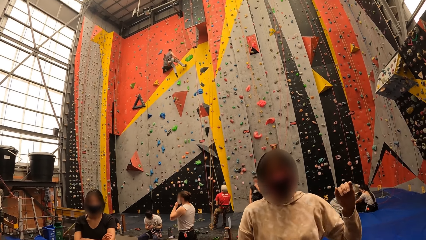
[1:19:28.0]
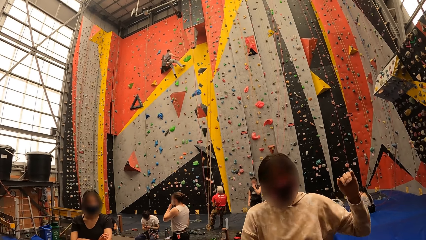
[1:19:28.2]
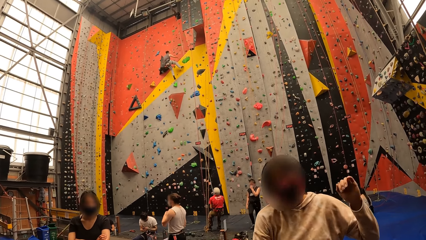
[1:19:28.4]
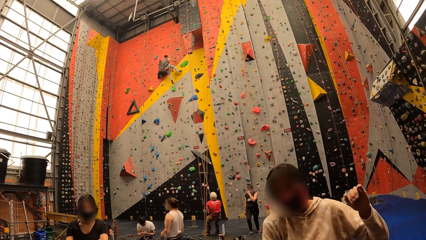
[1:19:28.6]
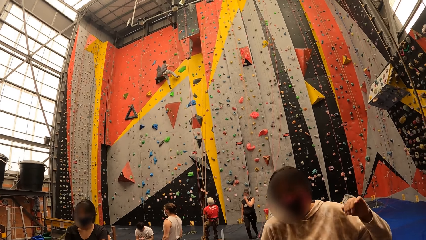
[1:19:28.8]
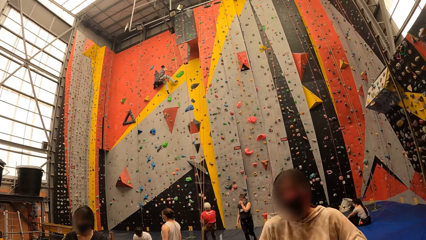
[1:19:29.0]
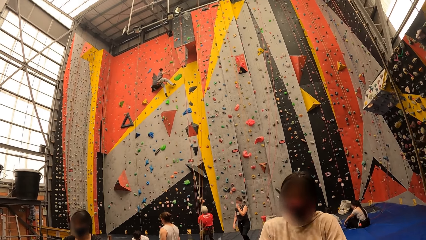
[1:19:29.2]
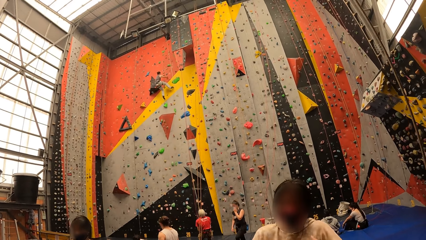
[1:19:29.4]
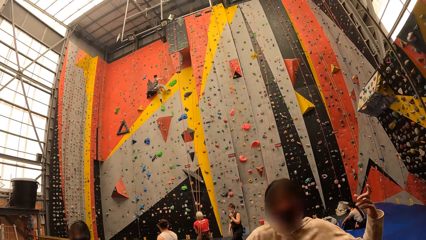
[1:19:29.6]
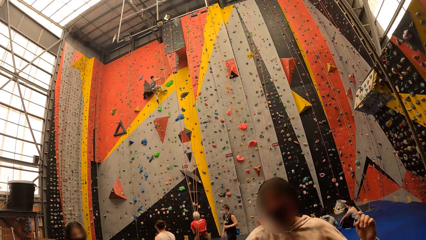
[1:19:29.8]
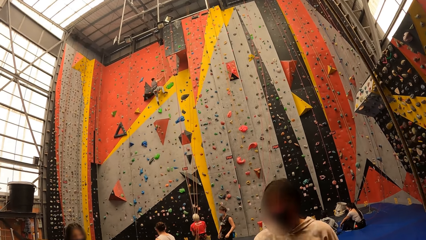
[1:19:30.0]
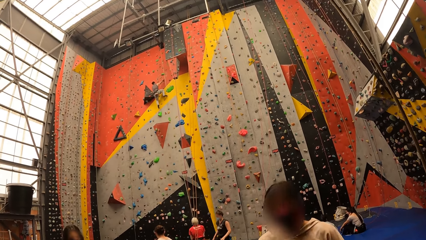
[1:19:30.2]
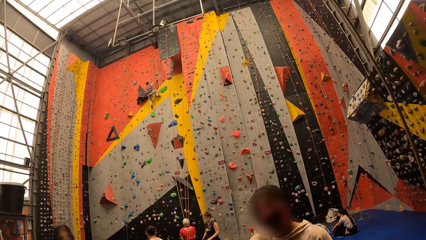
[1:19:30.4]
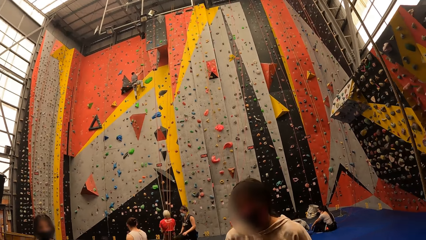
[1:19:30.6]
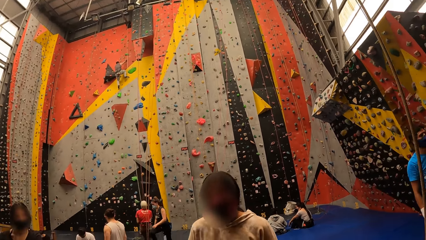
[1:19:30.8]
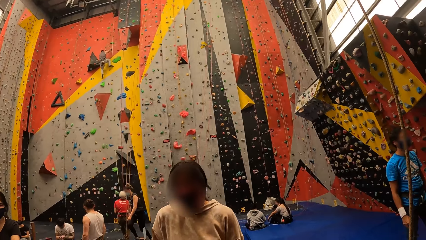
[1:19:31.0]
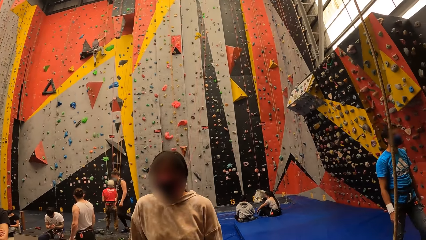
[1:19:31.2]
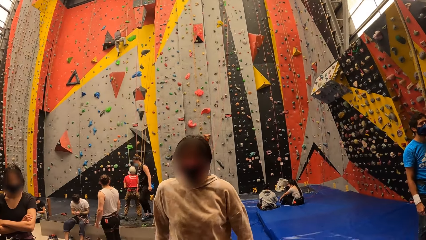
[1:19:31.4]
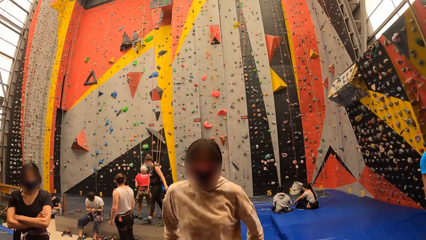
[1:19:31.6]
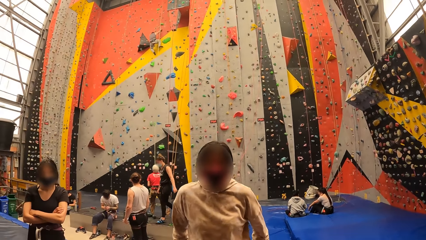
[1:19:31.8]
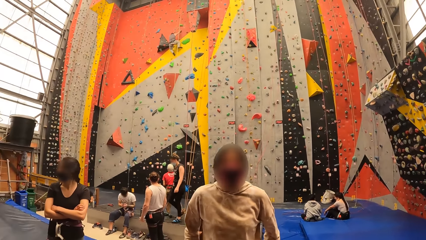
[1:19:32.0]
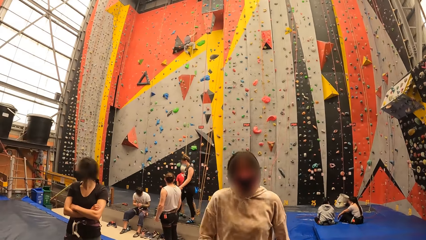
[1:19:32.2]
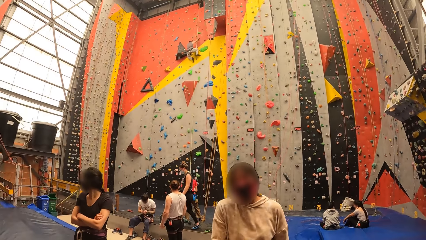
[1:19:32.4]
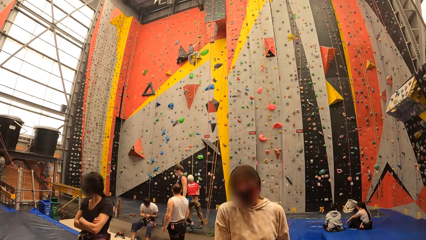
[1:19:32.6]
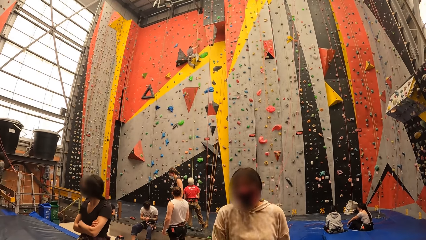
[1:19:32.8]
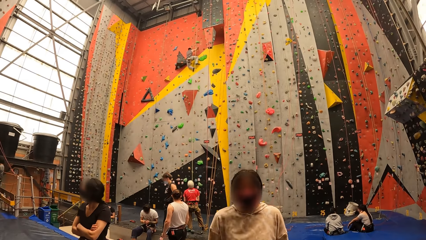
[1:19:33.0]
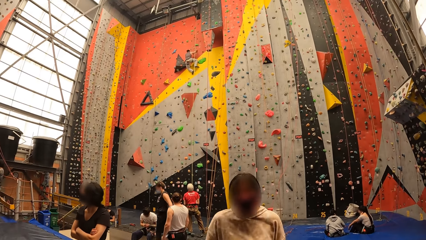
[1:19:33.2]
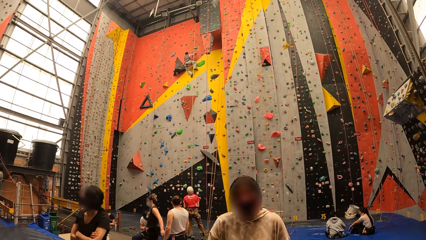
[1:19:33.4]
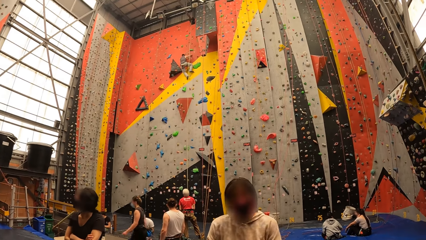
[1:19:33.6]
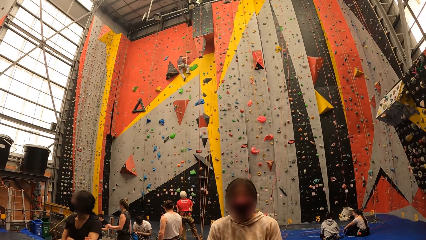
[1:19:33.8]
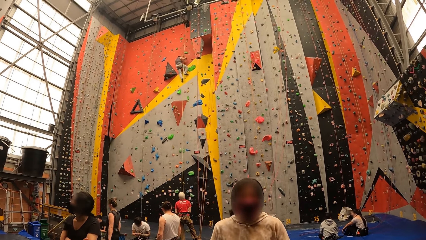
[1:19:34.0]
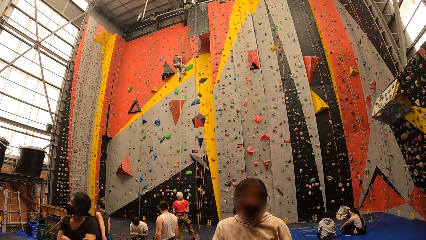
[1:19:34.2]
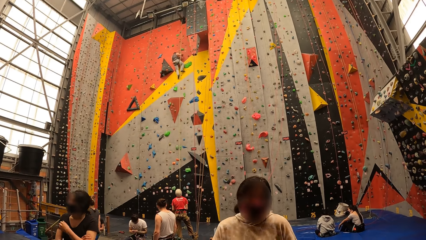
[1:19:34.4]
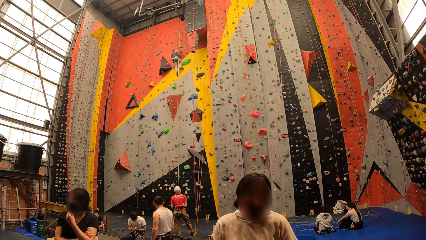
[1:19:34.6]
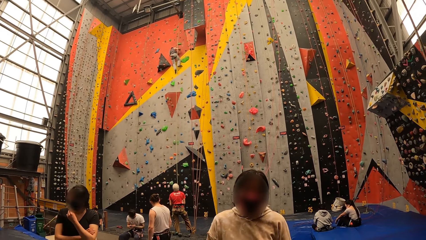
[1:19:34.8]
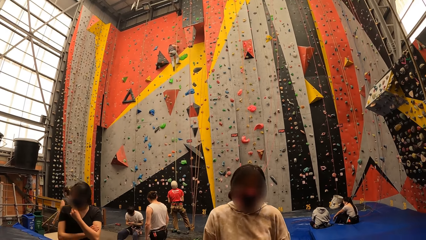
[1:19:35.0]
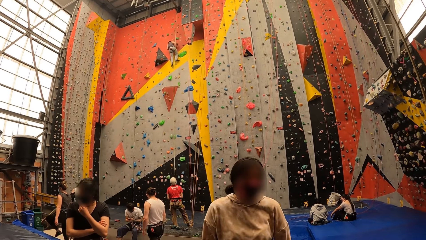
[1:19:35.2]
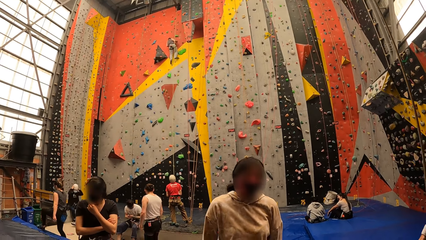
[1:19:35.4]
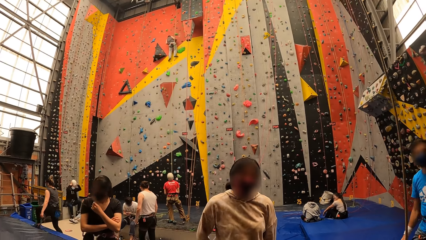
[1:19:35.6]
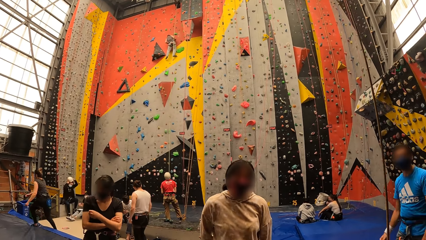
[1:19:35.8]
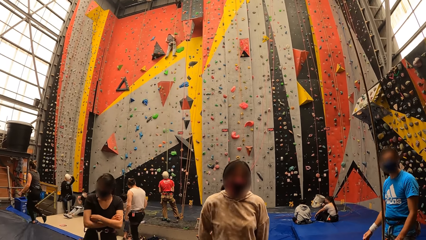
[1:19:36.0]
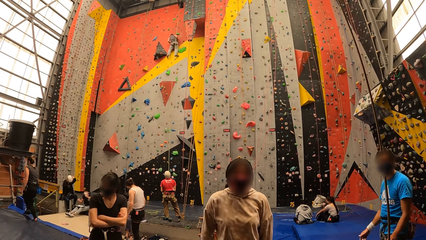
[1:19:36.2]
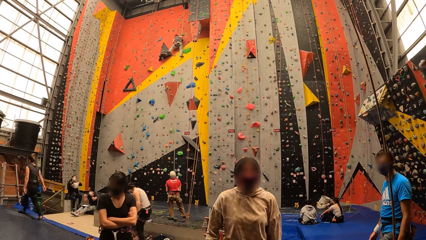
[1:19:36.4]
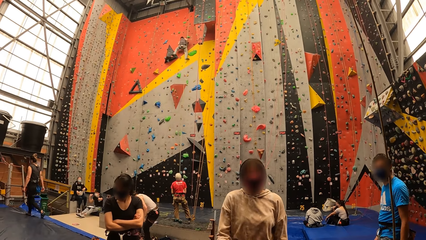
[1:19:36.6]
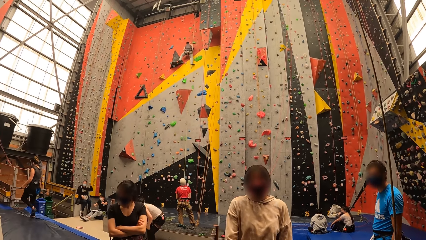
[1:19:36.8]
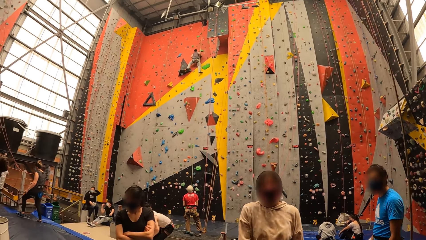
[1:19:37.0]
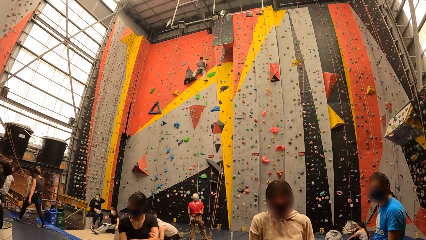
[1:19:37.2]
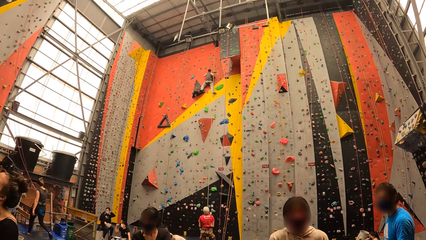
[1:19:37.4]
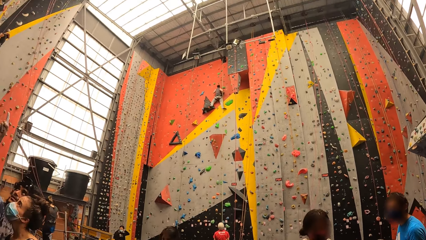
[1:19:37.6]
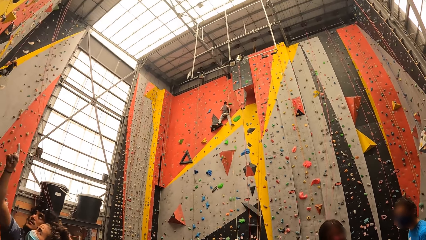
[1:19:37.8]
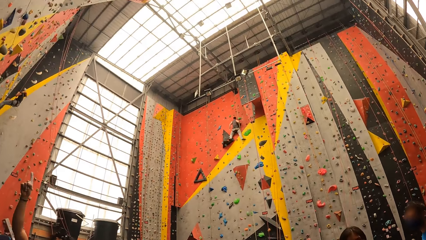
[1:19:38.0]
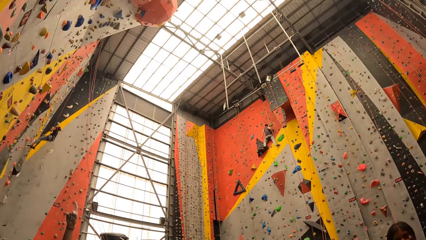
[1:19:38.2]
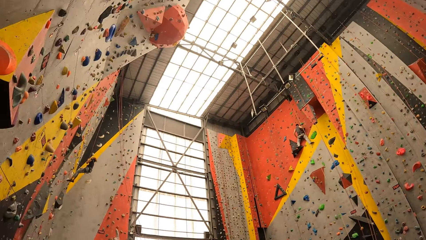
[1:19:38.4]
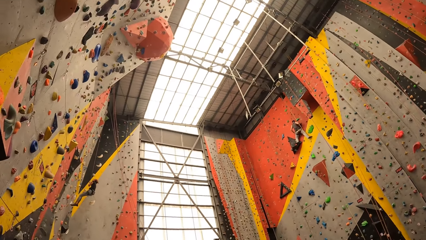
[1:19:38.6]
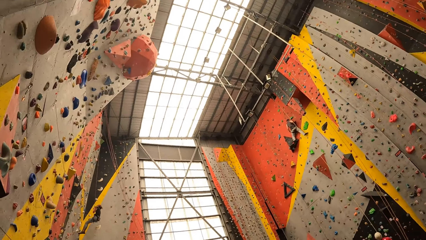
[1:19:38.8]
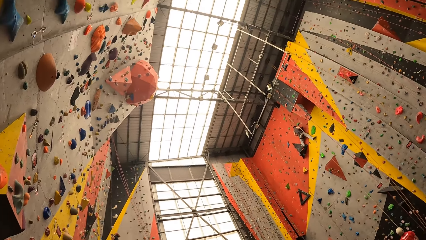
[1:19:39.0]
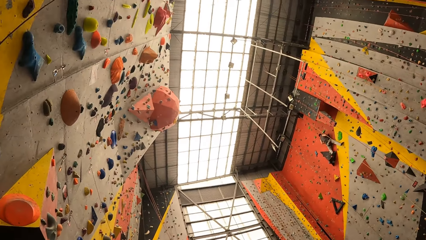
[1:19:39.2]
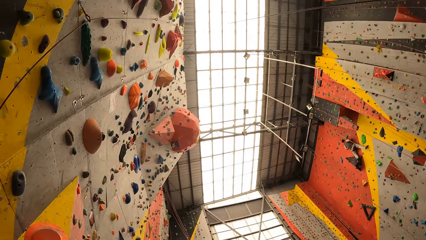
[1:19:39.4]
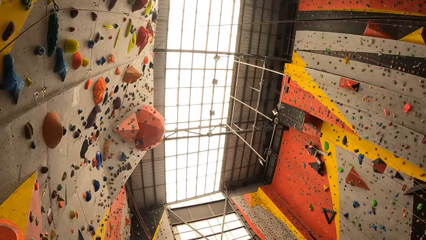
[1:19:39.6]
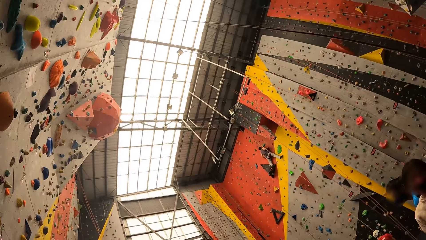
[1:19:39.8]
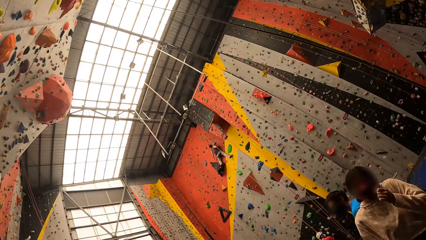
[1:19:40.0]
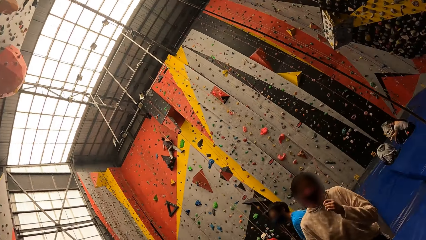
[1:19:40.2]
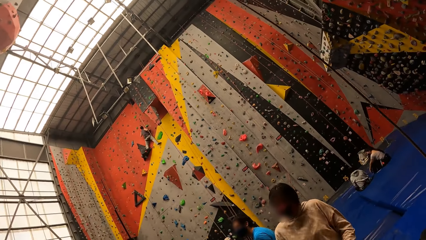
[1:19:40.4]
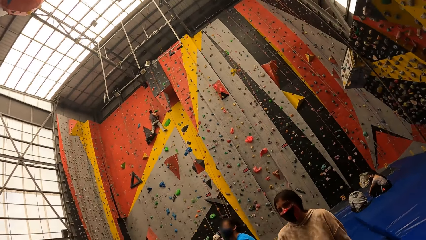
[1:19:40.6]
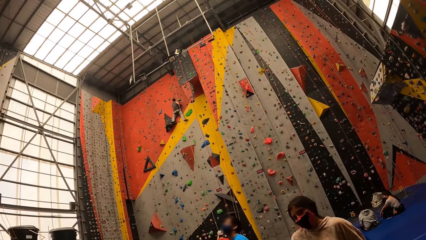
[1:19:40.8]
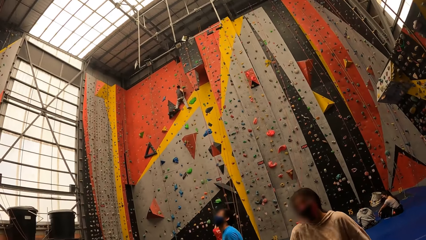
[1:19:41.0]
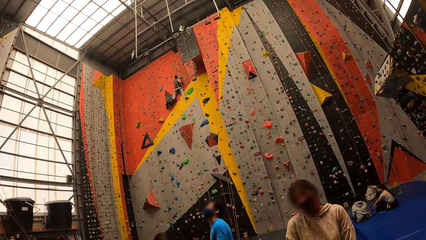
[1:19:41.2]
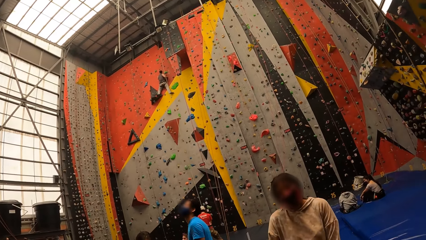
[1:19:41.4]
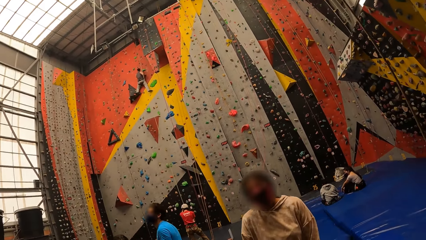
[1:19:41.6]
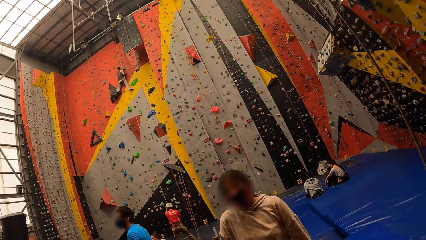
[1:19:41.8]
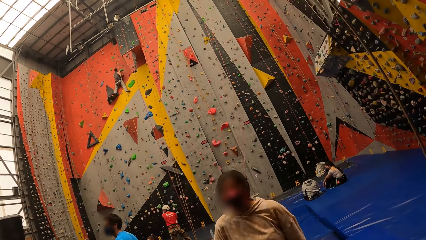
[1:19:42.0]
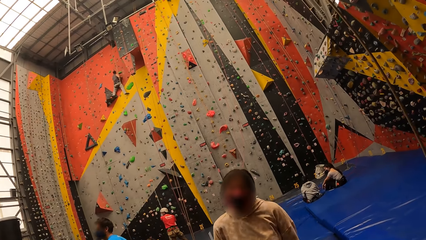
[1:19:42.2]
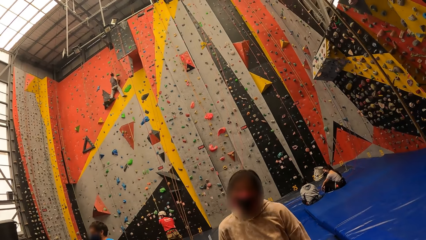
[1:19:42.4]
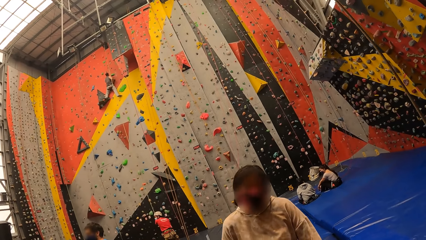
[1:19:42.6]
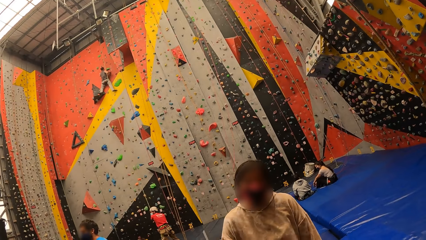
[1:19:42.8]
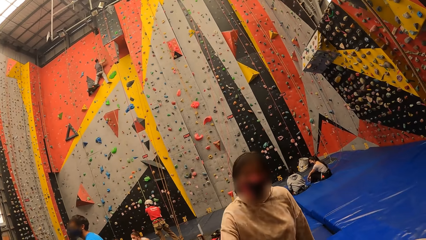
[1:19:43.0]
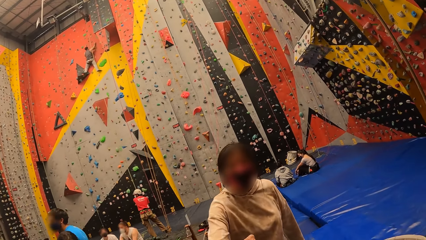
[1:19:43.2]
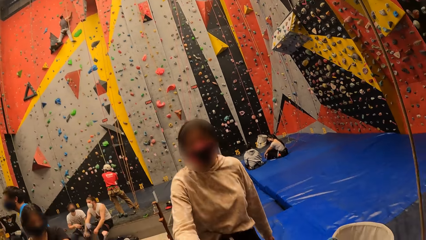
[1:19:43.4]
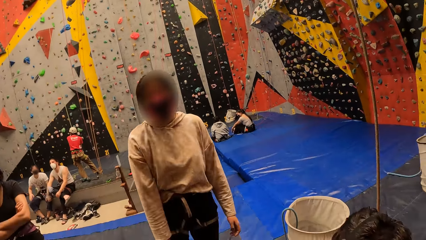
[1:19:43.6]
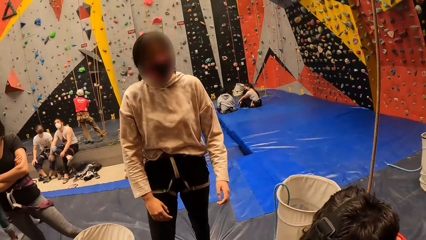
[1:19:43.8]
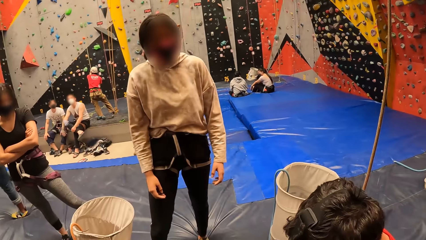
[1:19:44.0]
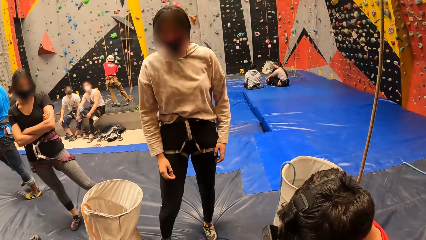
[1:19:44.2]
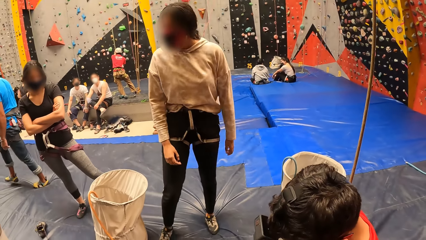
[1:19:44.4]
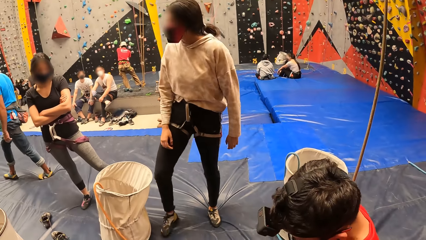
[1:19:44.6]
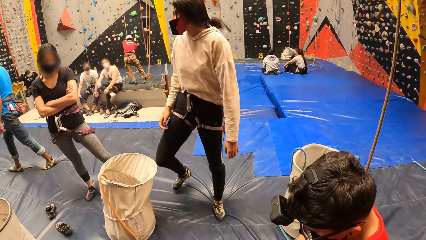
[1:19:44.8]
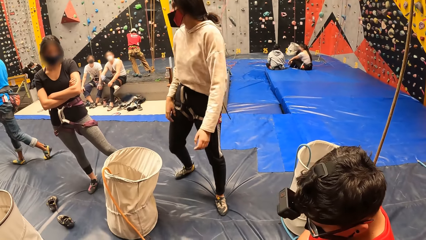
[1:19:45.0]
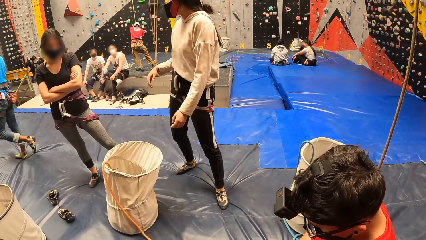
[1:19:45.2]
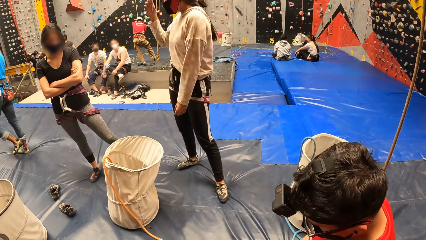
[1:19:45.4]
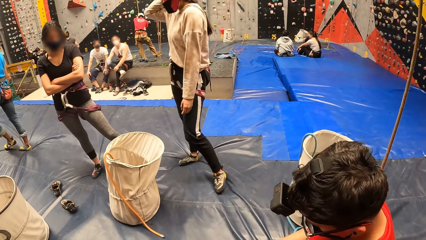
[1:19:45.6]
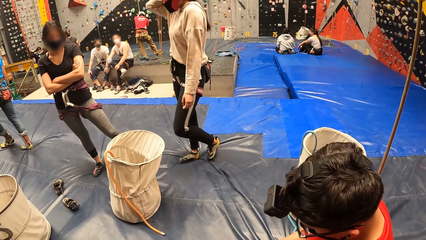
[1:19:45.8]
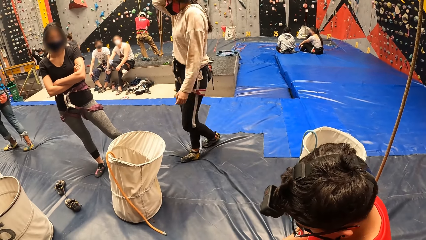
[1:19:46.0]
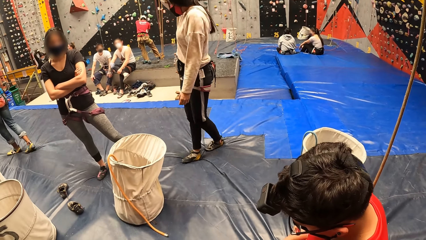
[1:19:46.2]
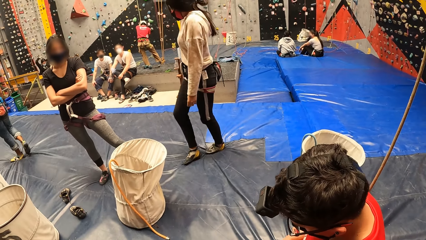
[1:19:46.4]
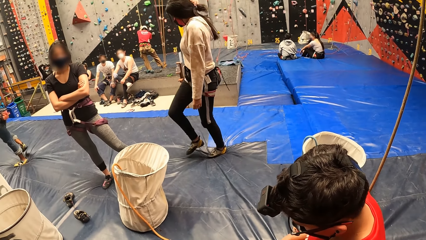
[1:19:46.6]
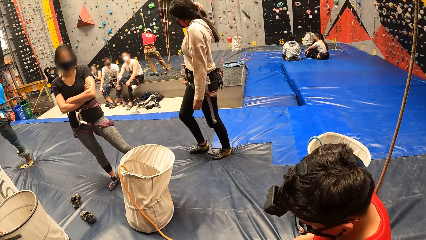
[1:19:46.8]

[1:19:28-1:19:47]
The camera wearer looks at a woman. Another woman looks around. The camera wearer looks around the room. The first woman moves her hands. A man looks around. The first woman walks around, moves on the floor, and puts a hand on her head.
